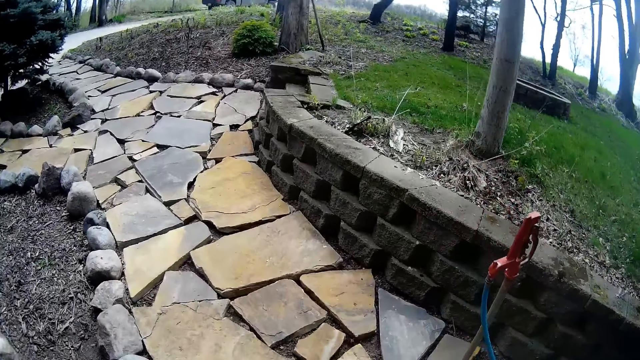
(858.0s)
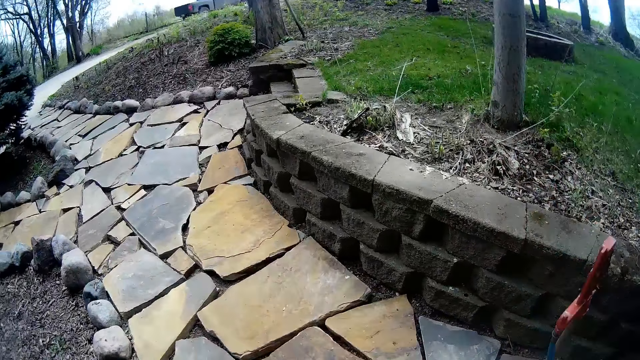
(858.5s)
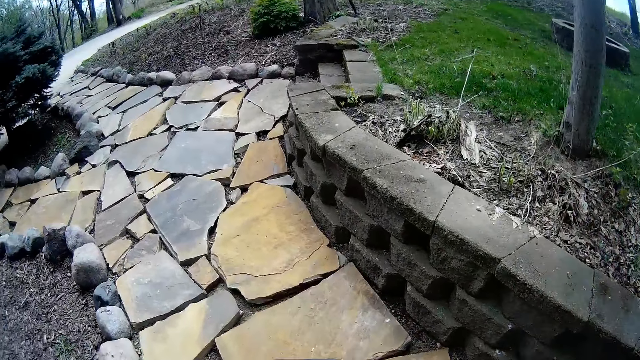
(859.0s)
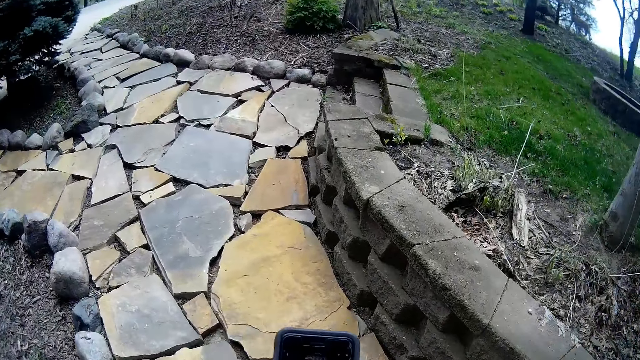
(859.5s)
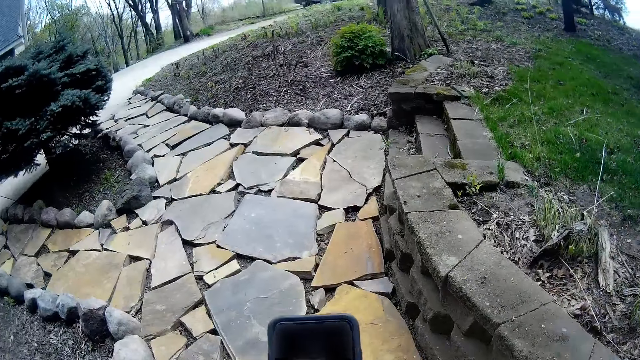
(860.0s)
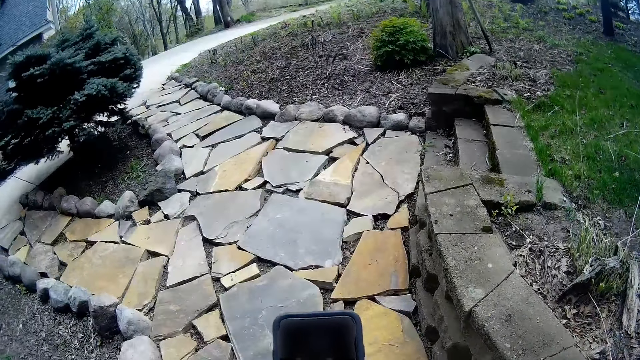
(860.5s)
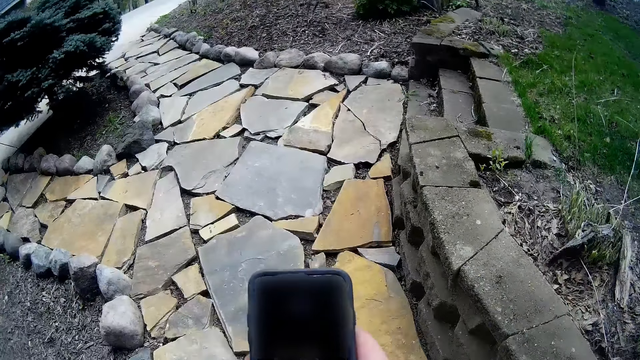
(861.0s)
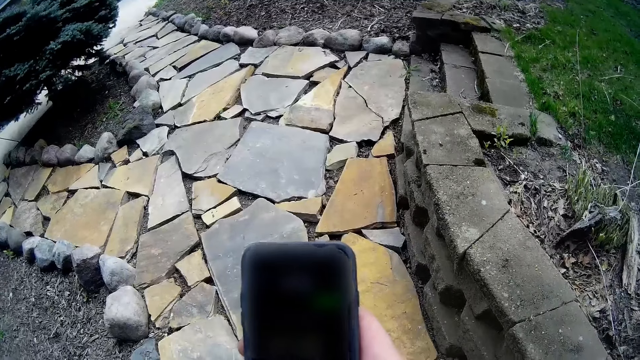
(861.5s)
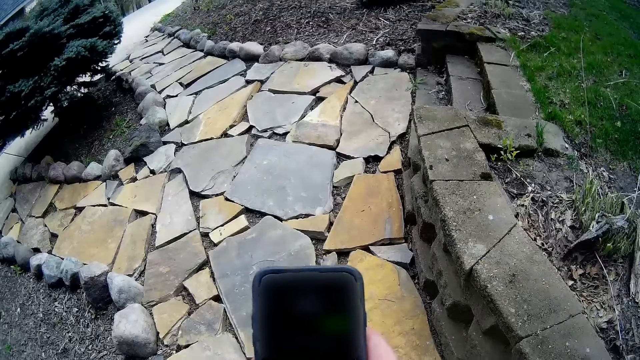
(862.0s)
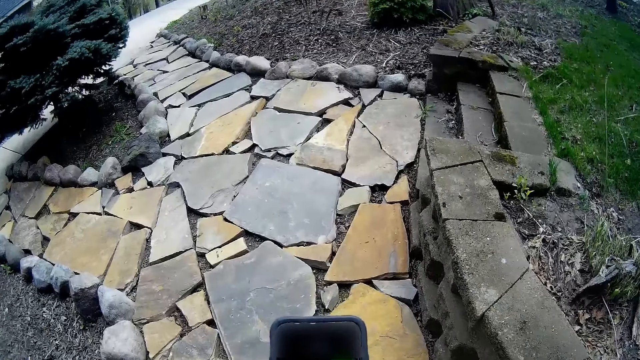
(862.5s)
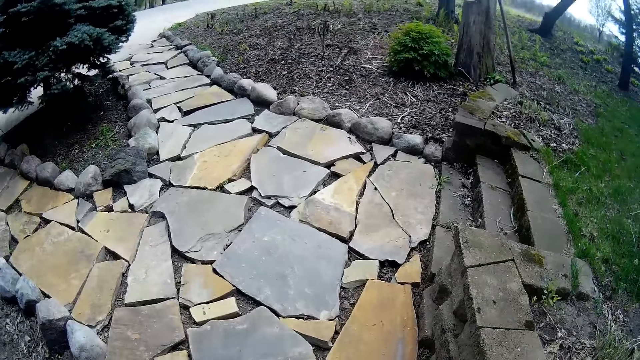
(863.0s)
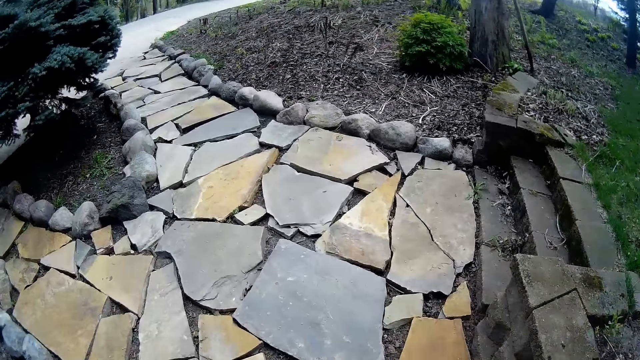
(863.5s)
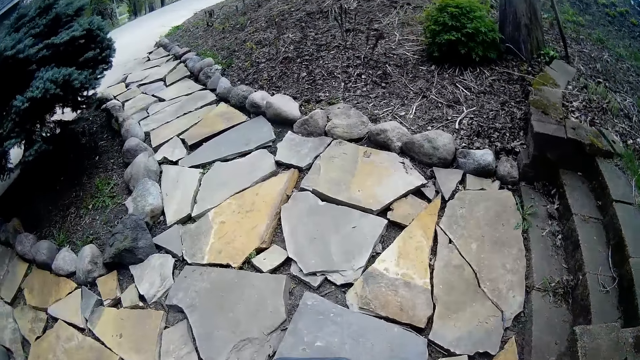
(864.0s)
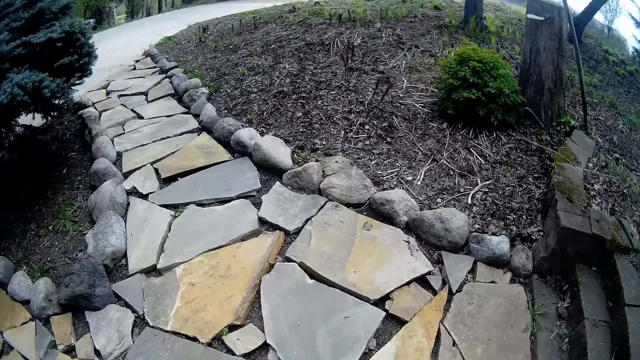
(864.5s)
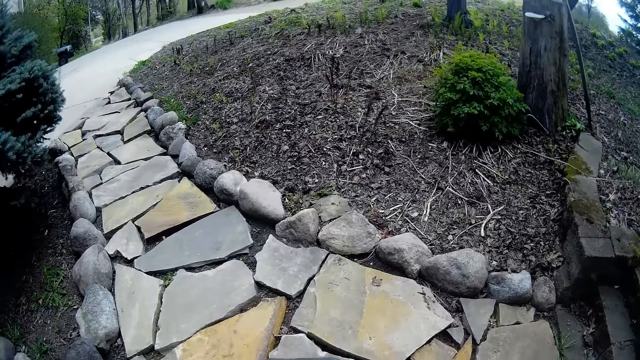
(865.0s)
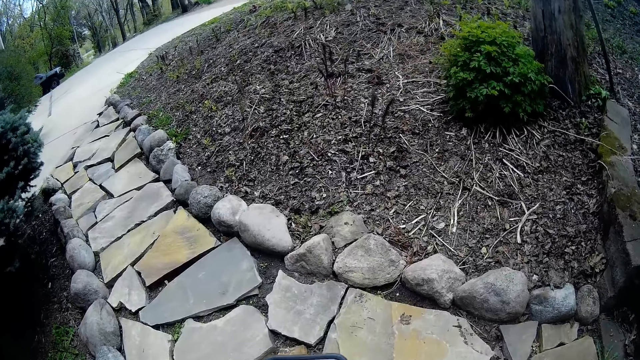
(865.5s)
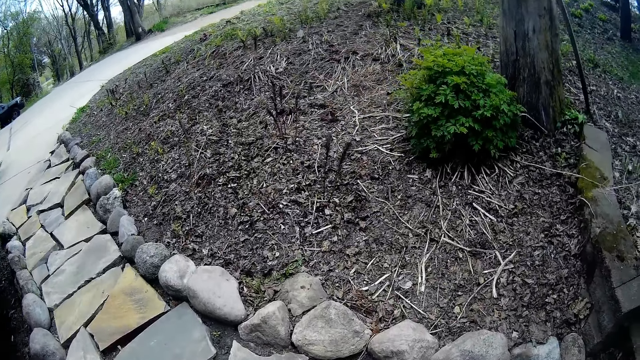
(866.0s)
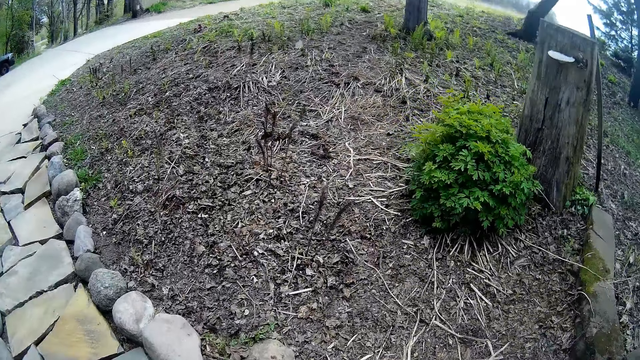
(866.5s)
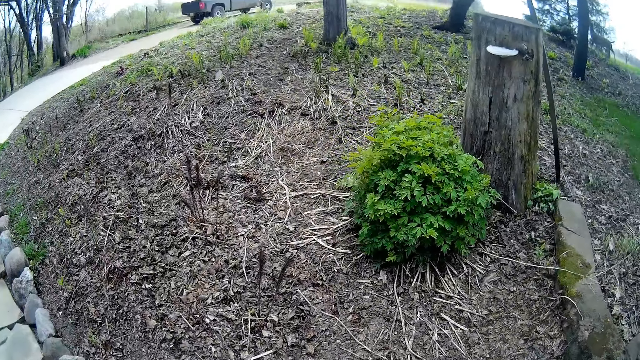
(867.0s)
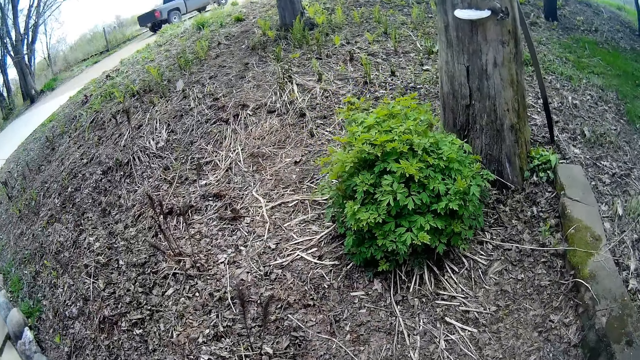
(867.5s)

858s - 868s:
The camera wearer walks. He holds a phone in his right hand.

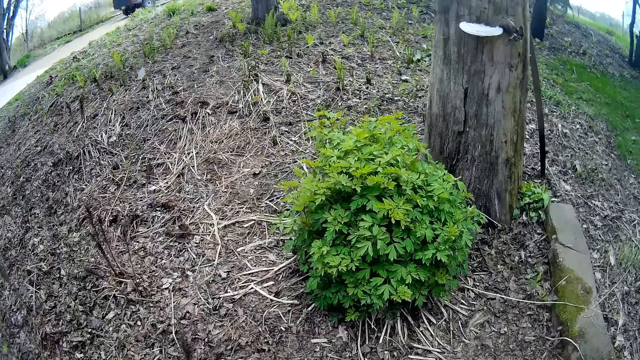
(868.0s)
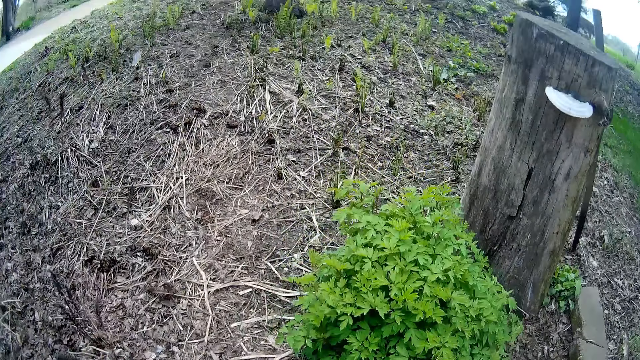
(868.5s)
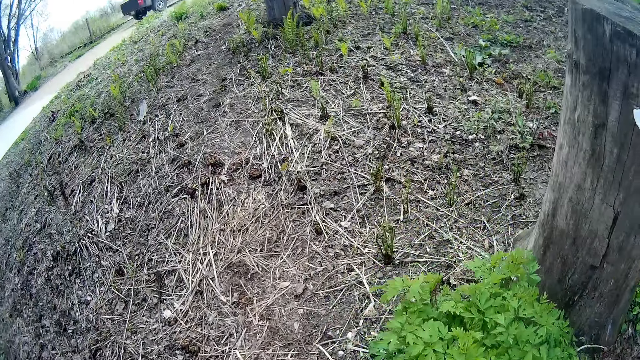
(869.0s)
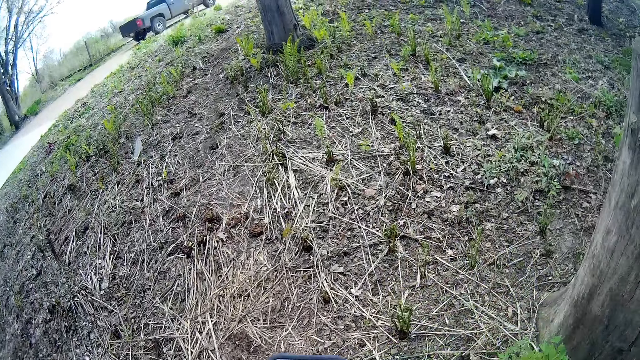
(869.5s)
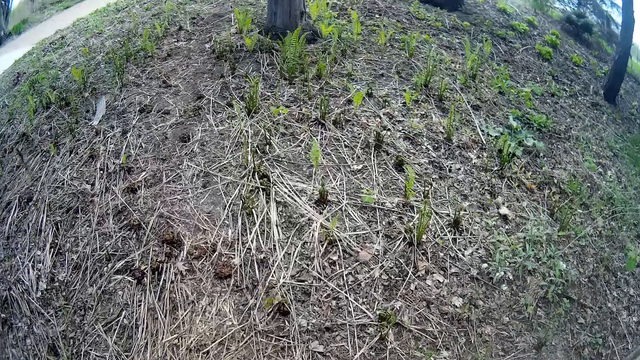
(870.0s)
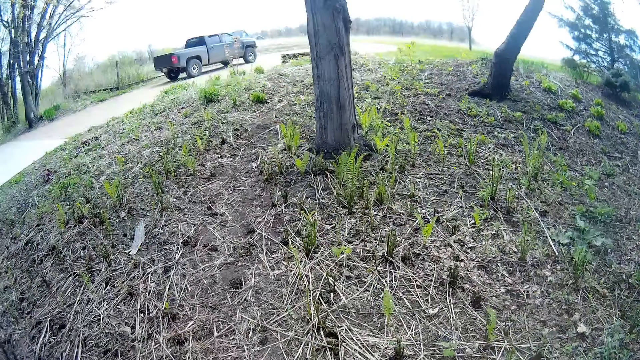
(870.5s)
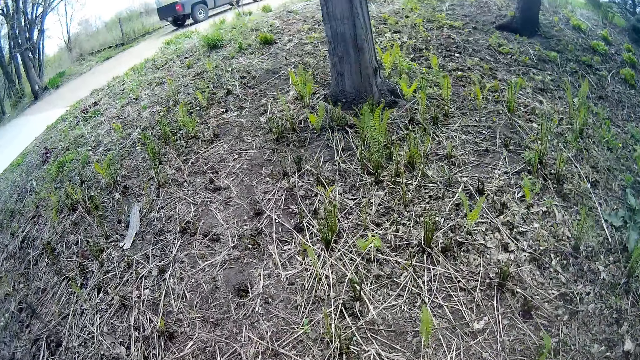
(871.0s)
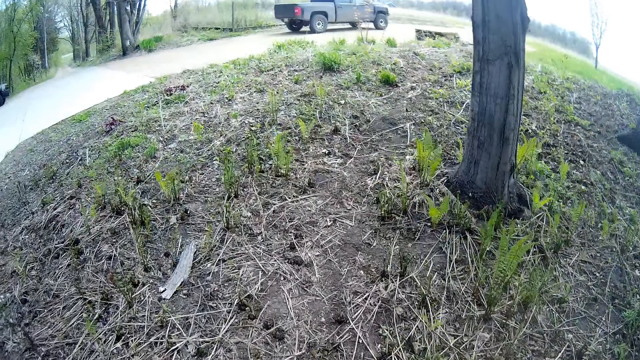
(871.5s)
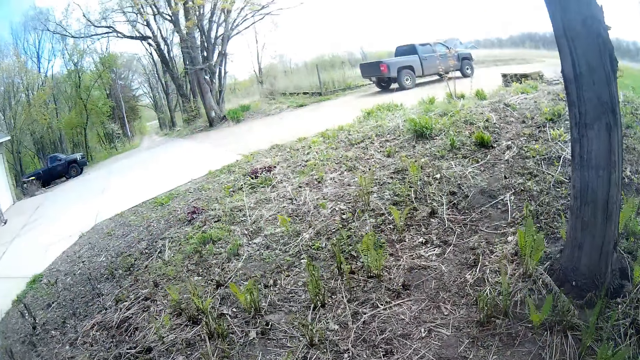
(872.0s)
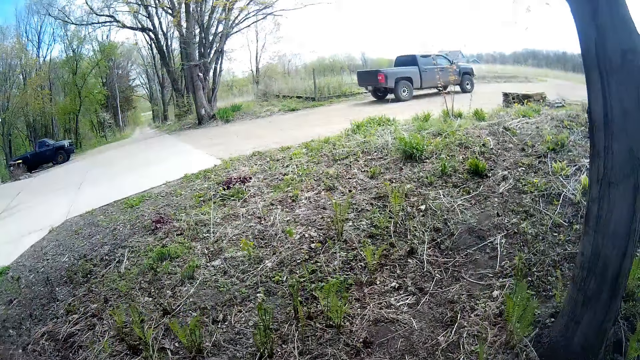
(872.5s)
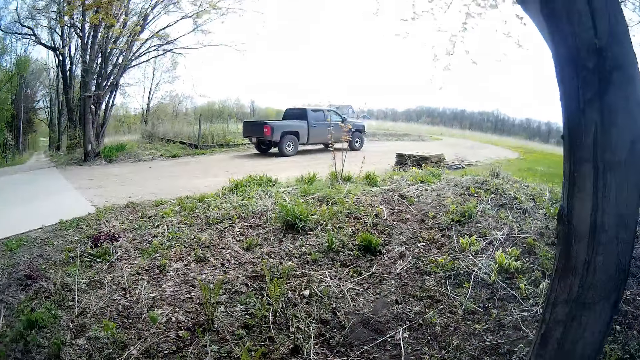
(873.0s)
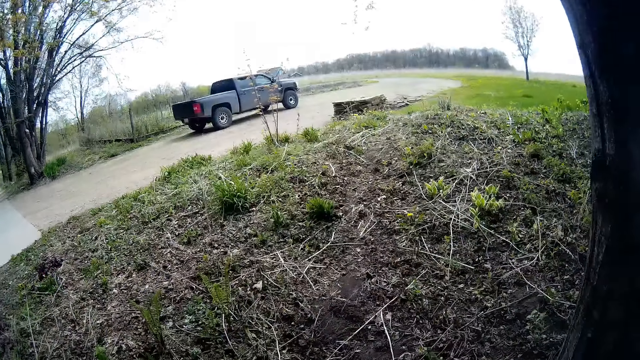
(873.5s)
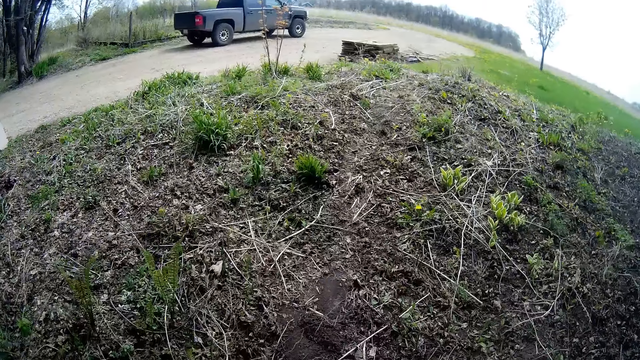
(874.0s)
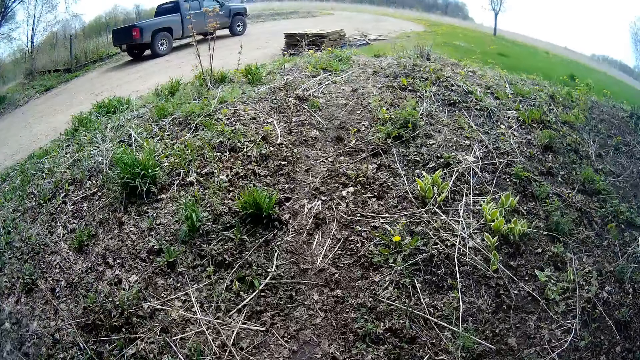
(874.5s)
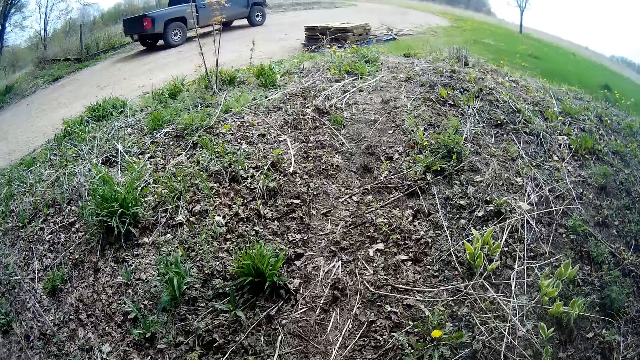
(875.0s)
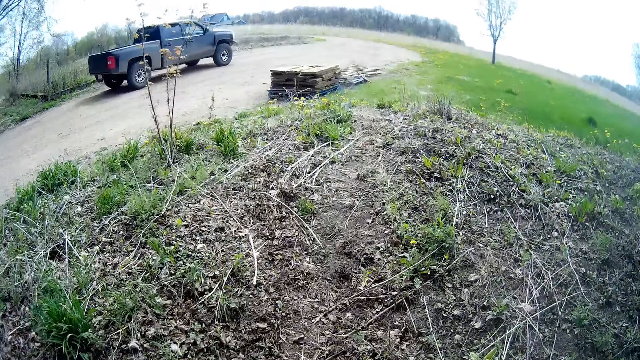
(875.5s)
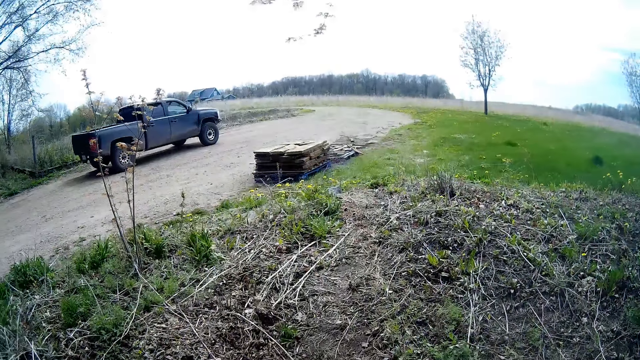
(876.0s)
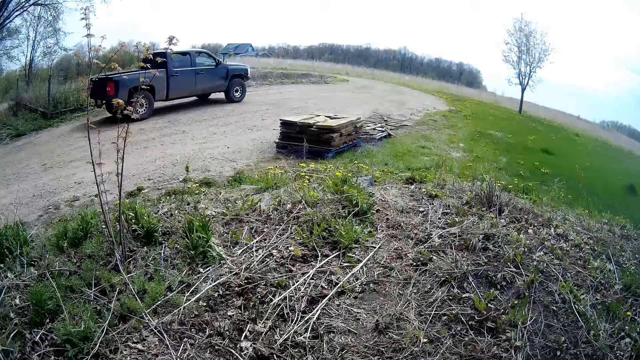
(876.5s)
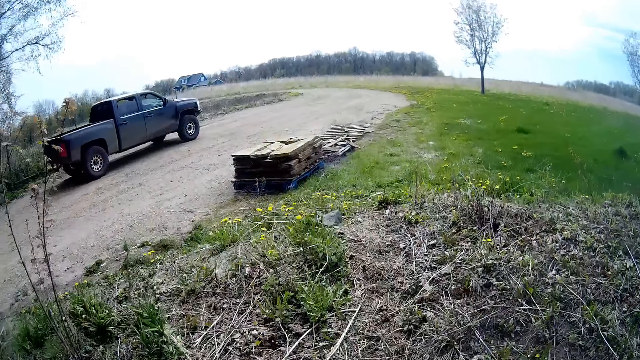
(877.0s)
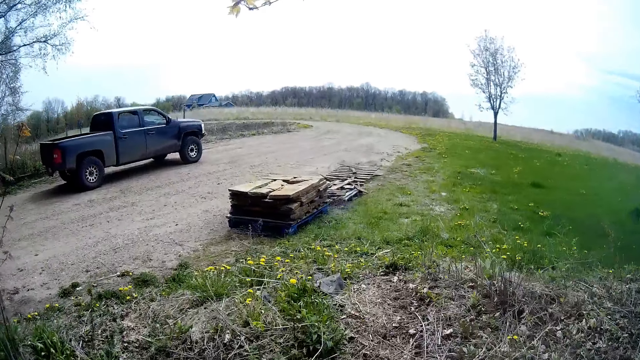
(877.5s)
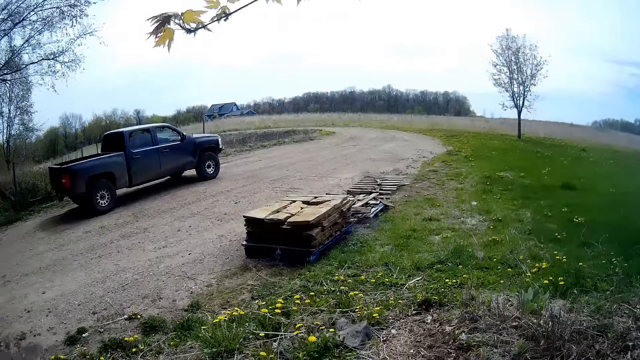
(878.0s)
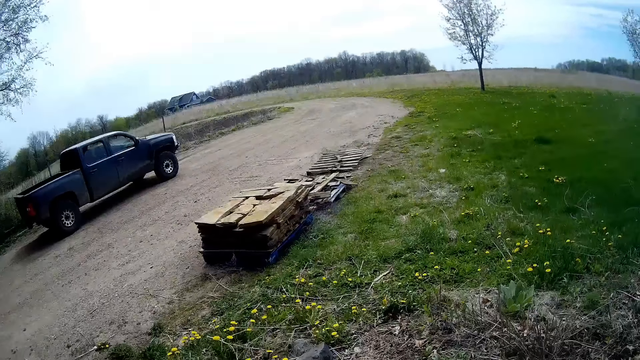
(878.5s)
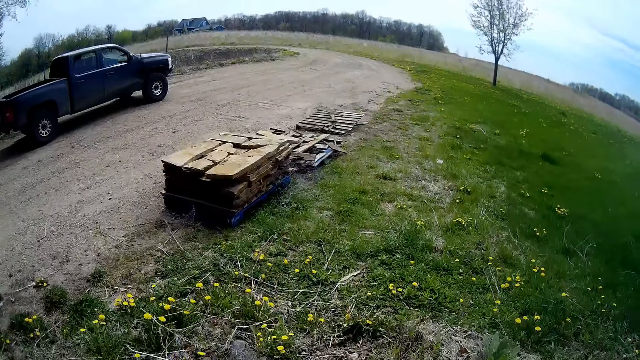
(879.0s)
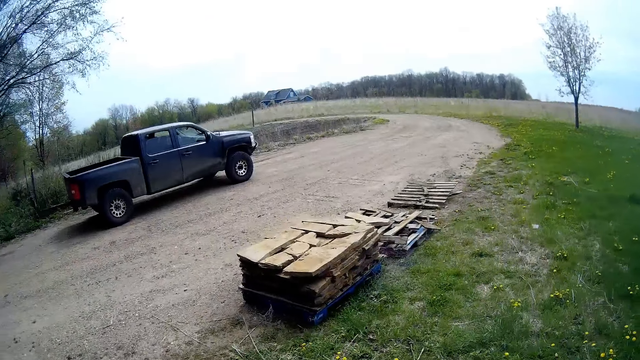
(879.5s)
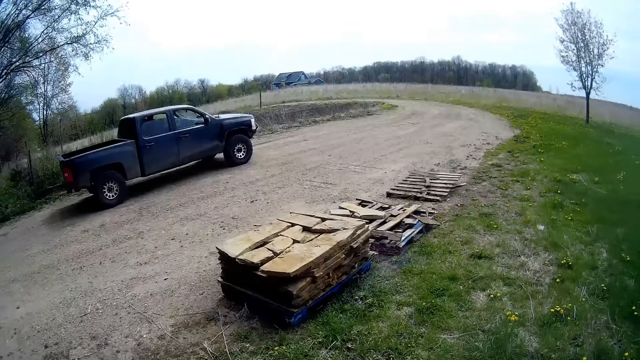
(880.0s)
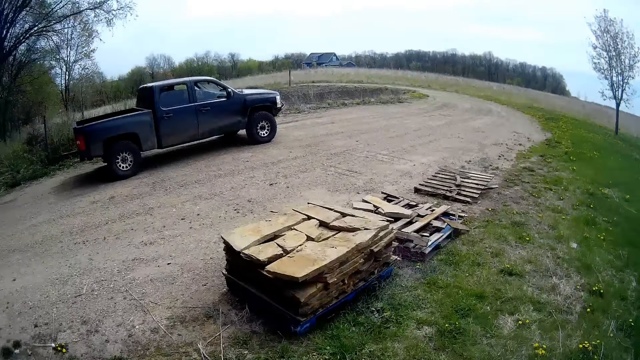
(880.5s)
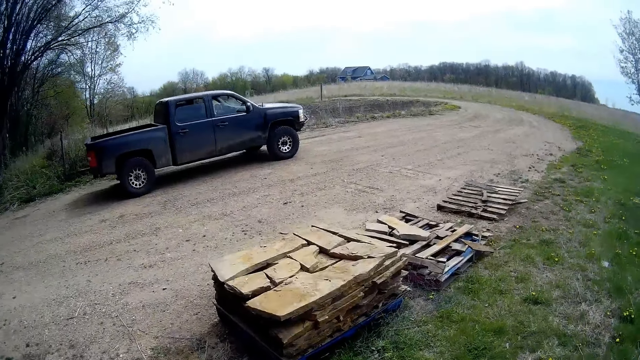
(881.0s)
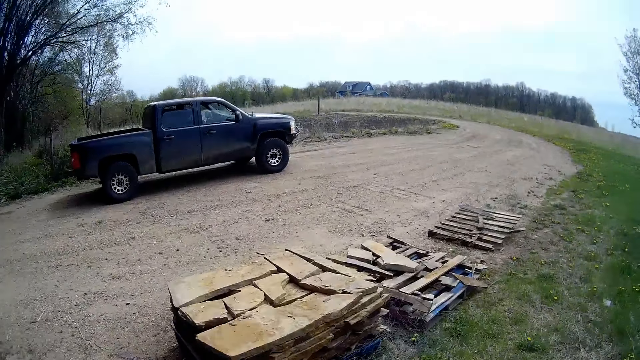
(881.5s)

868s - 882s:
The camera wearer walks.
